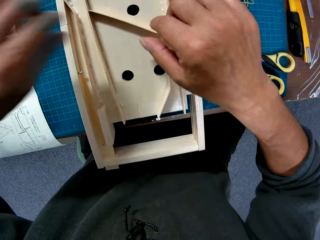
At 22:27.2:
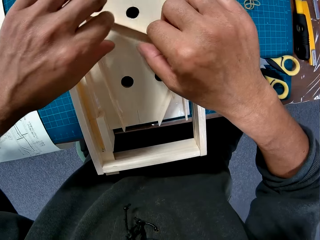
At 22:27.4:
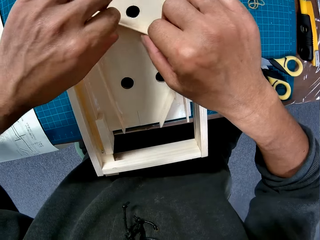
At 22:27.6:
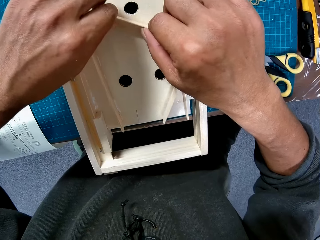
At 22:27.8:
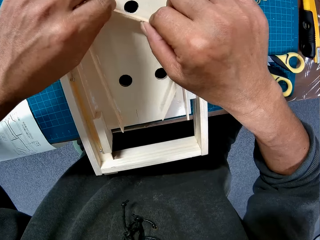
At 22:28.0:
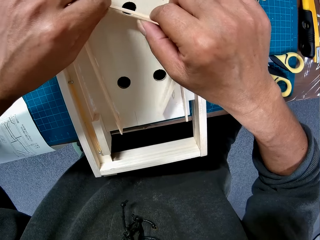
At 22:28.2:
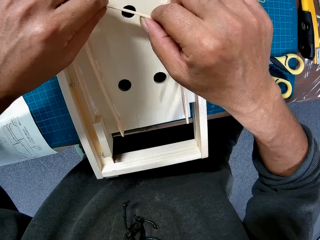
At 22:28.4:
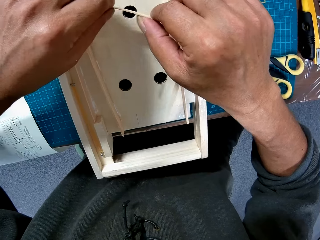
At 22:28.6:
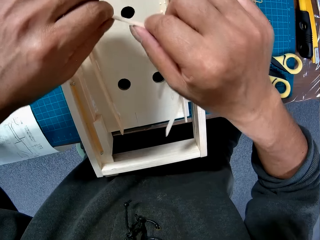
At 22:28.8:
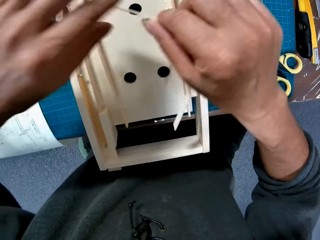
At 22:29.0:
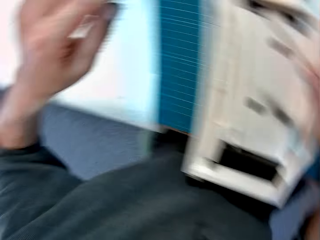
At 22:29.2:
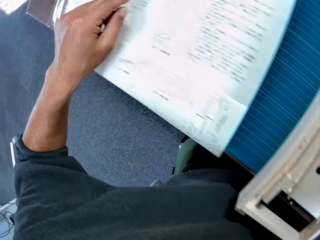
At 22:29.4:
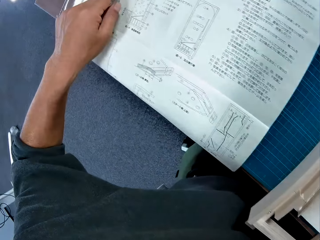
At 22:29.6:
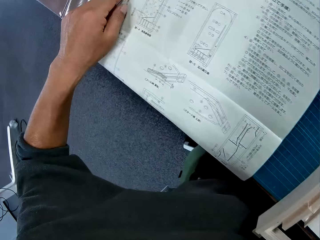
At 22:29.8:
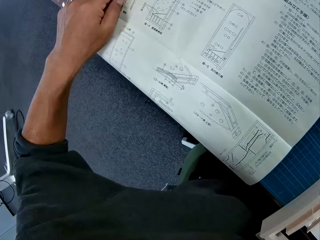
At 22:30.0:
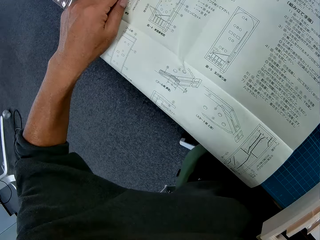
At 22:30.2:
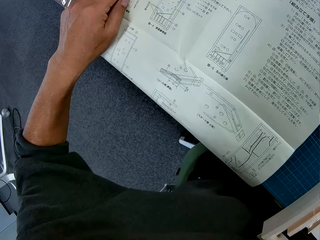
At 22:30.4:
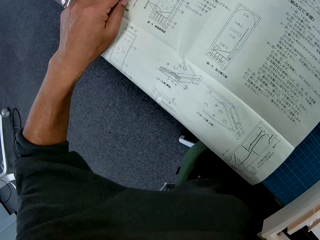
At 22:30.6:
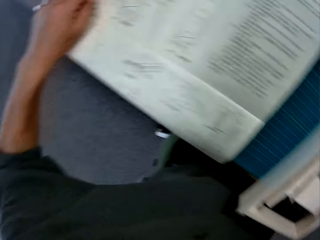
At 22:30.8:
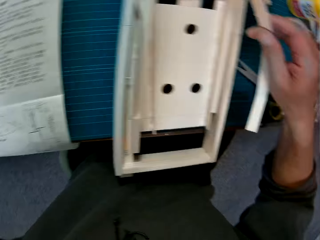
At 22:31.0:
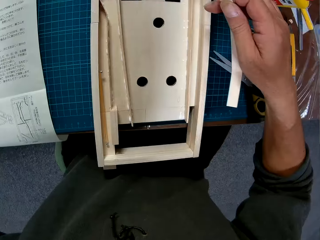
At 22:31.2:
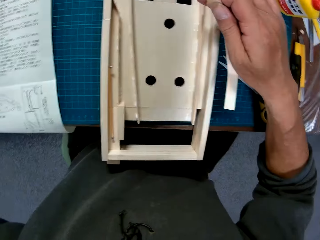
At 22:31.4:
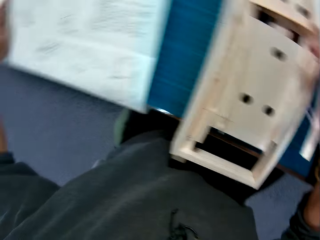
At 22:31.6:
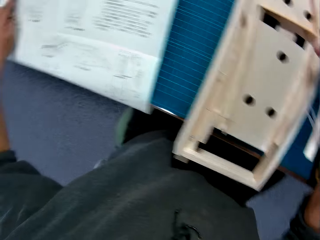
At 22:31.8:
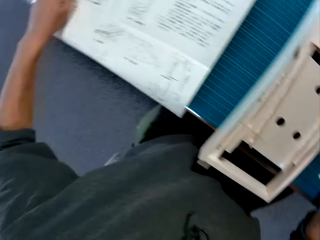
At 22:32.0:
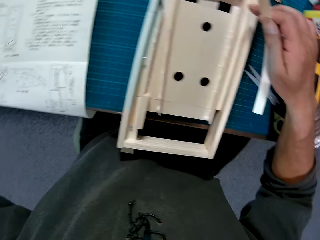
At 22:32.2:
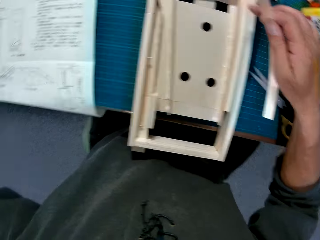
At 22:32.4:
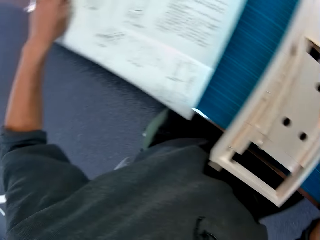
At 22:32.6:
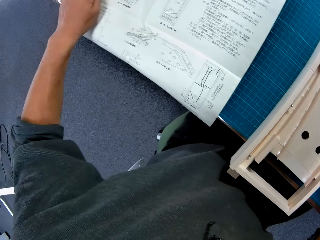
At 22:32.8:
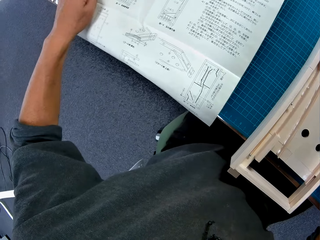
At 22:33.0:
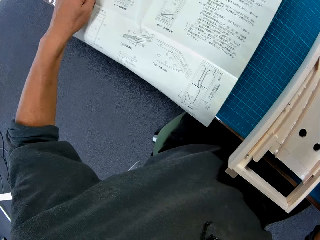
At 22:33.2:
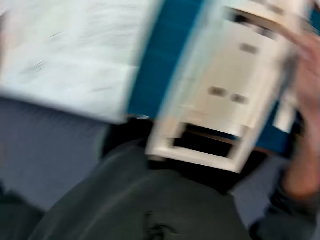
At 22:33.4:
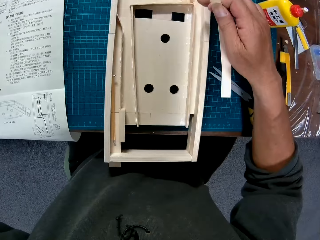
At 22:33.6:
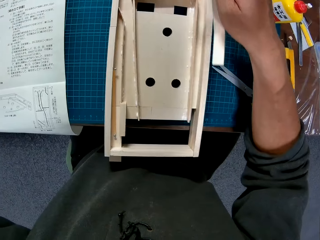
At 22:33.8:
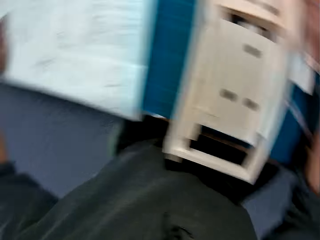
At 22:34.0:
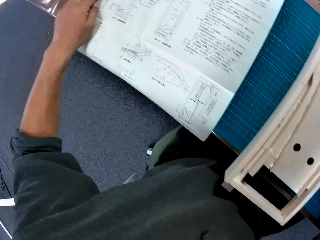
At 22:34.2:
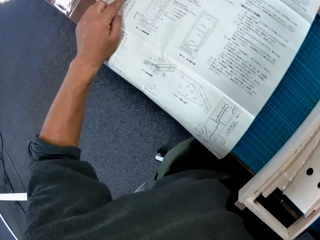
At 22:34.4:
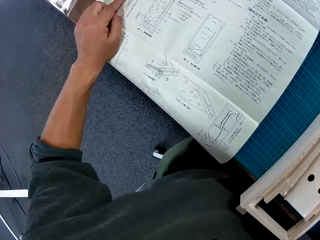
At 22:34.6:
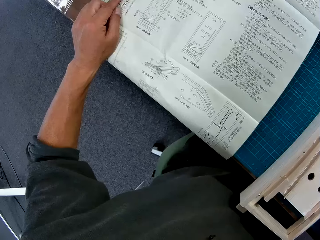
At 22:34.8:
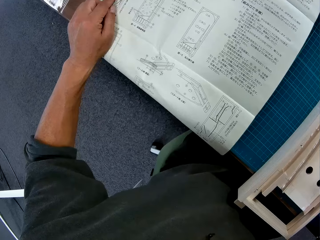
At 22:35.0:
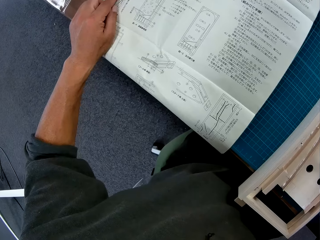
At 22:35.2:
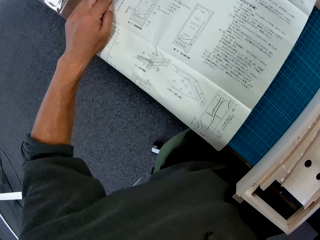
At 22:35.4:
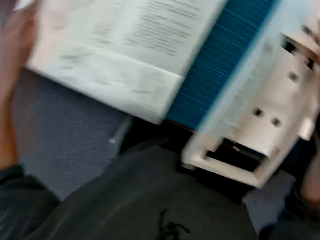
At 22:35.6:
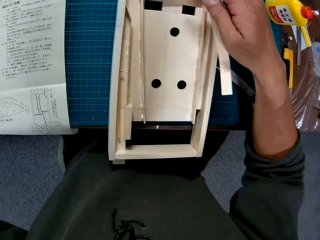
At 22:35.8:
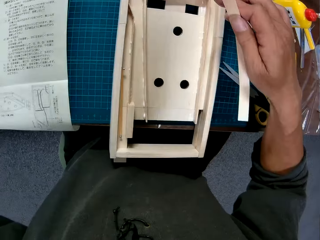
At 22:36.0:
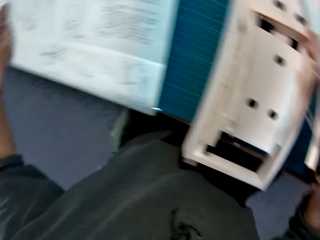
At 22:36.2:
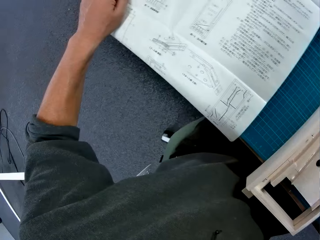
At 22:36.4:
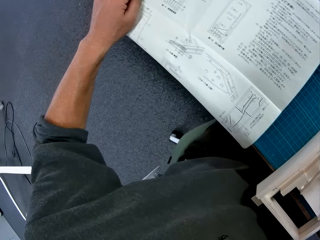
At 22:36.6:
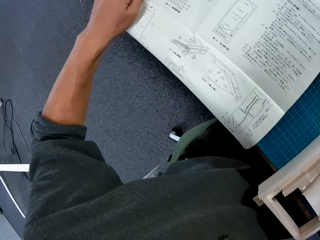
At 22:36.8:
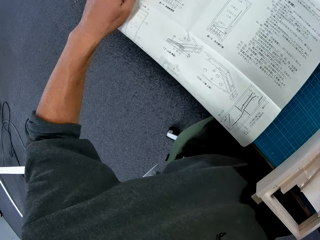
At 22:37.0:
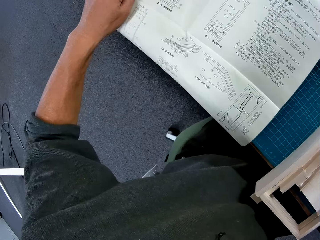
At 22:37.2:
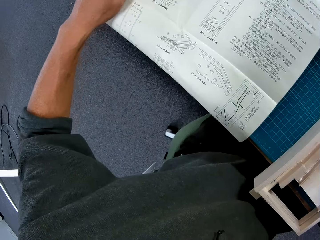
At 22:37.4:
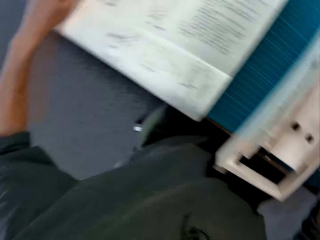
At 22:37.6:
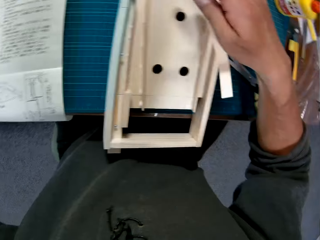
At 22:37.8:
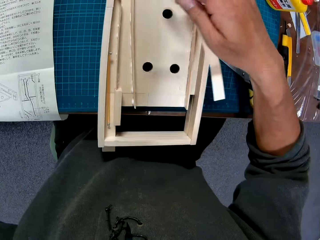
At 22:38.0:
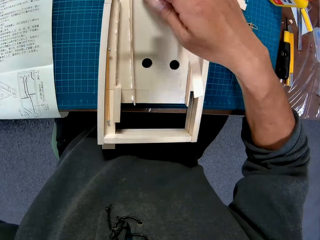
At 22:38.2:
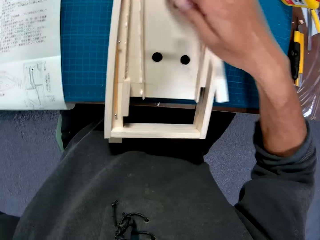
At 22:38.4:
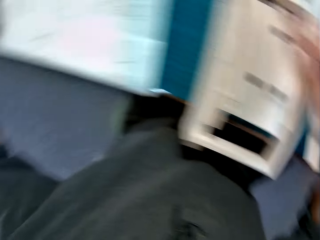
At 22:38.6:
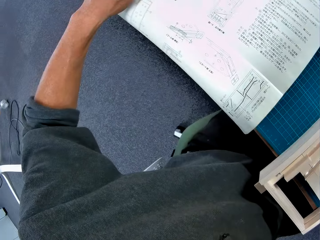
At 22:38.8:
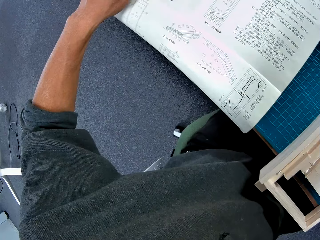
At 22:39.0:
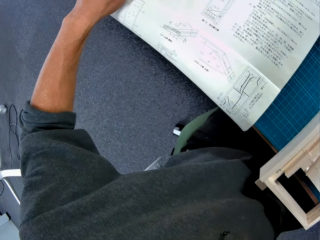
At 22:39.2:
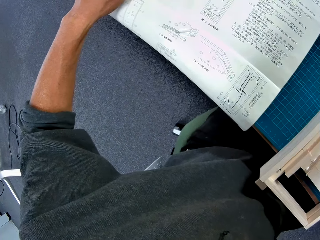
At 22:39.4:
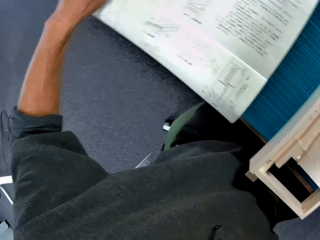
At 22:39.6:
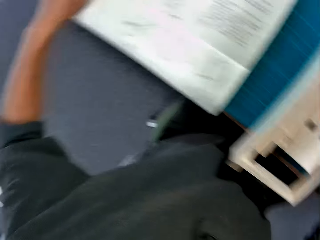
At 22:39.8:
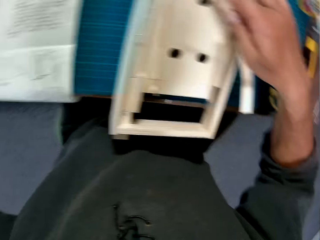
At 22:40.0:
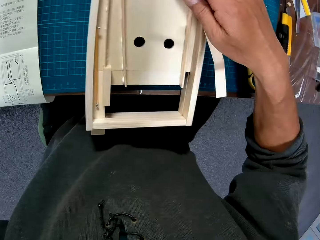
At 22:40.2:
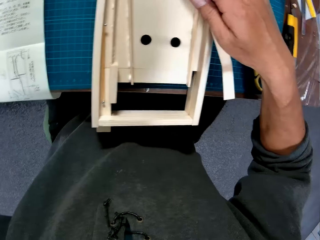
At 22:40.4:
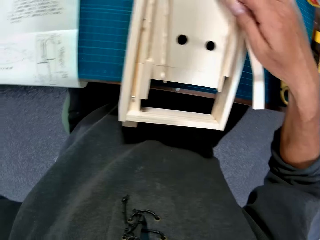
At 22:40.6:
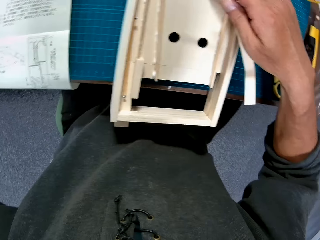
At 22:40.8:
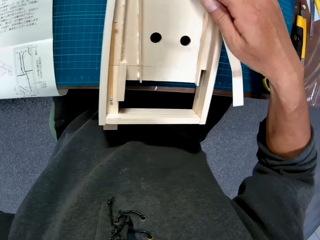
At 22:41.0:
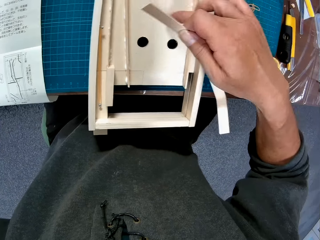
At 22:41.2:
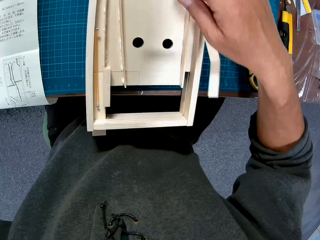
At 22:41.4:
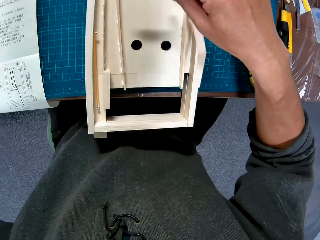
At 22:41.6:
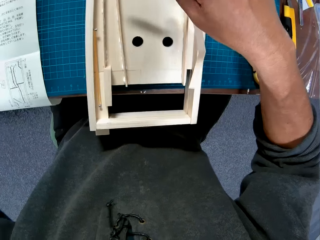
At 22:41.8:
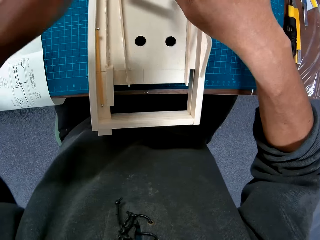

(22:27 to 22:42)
The camera wearer moves a piece of paper manual on a table. He adjusts the instruction paper with his left hand. He carries a piece of wood from a wooden frame with his right hand. He adjusts a piece of paperboard on a paperboard model. He looks at the piece of paper manual on the table. He points at the paperboard model on a cutting mat. He looks at the piece of paper manual on the table. He points at the paperboard model on the cutting mat. He looks at the piece of paper manual on the table. He points at the paperboard model on the cutting mat. He looks at the piece of paper manual on the table. He points at the paperboard model on the cutting mat. He looks at the piece of paper manual on the table. He points at the paperboard model on the cutting mat.

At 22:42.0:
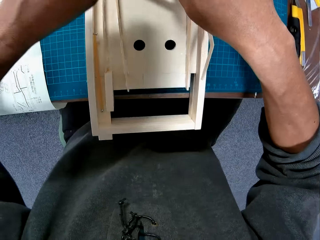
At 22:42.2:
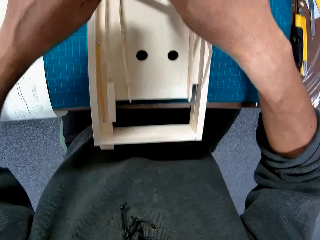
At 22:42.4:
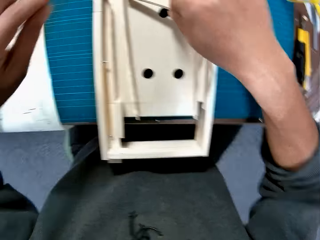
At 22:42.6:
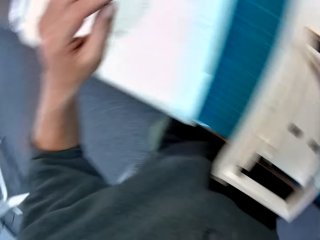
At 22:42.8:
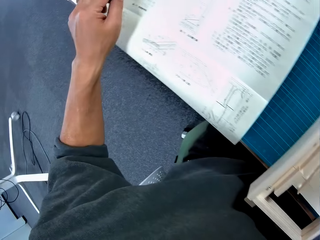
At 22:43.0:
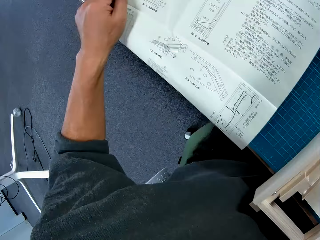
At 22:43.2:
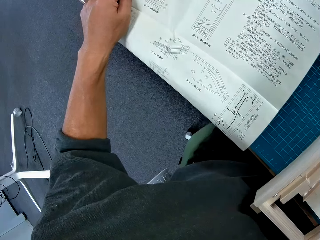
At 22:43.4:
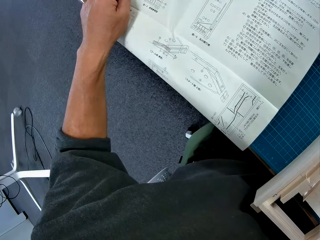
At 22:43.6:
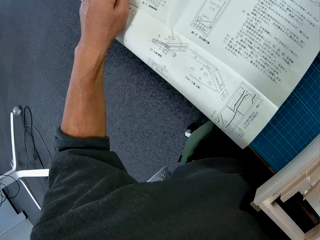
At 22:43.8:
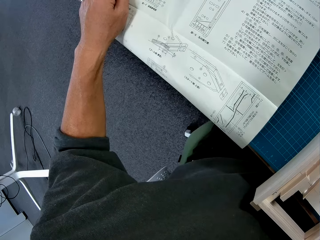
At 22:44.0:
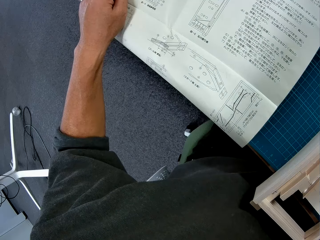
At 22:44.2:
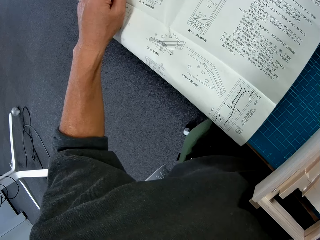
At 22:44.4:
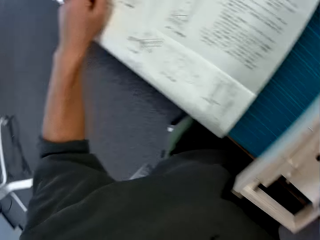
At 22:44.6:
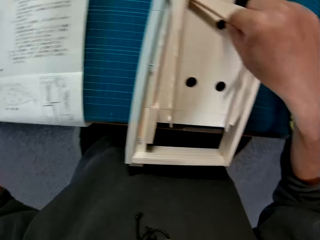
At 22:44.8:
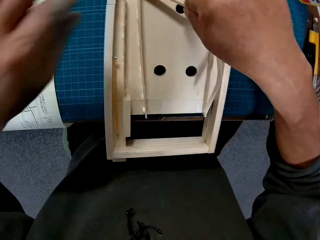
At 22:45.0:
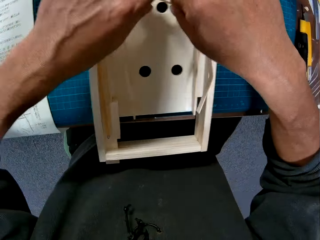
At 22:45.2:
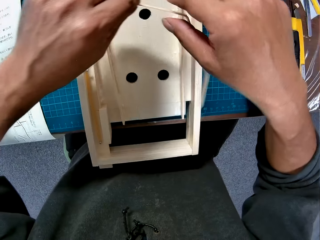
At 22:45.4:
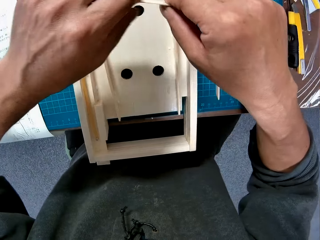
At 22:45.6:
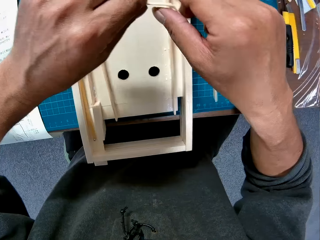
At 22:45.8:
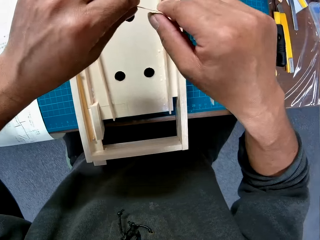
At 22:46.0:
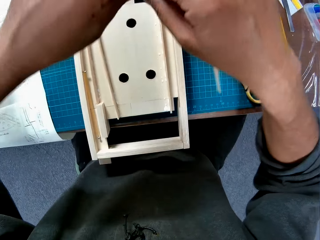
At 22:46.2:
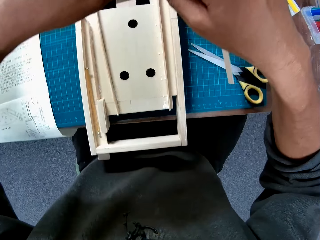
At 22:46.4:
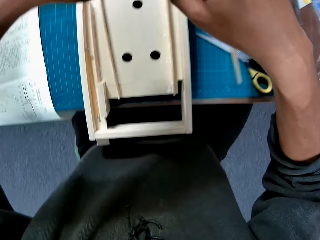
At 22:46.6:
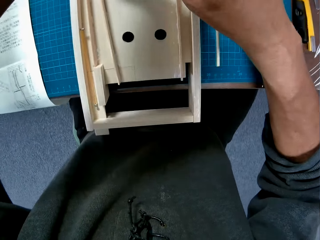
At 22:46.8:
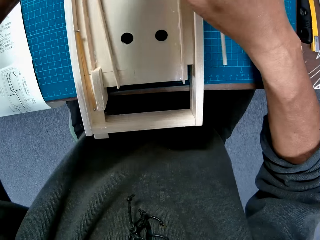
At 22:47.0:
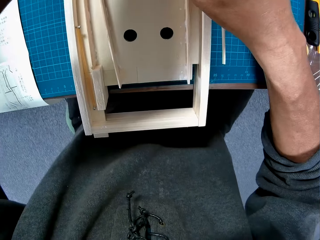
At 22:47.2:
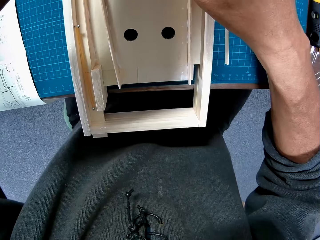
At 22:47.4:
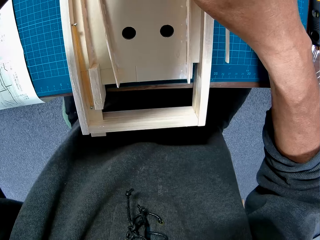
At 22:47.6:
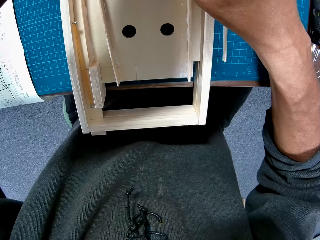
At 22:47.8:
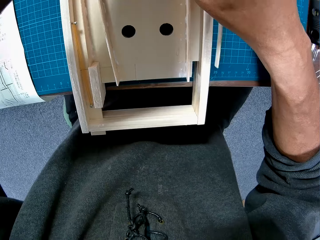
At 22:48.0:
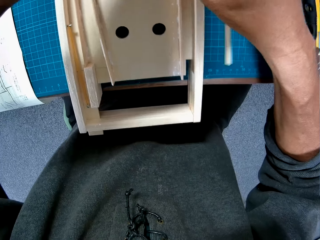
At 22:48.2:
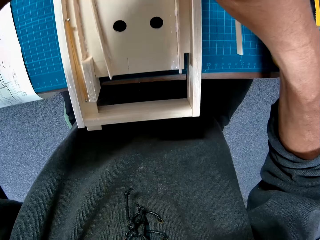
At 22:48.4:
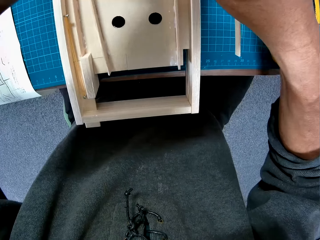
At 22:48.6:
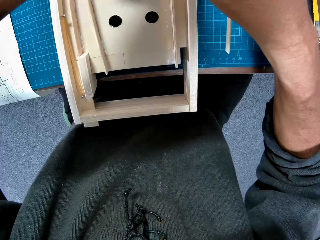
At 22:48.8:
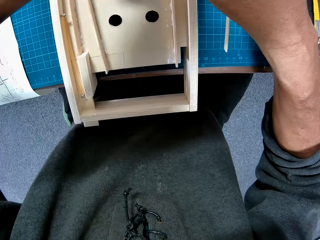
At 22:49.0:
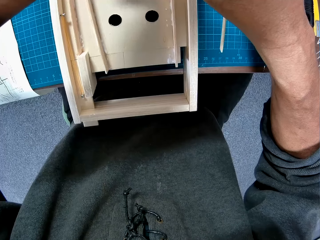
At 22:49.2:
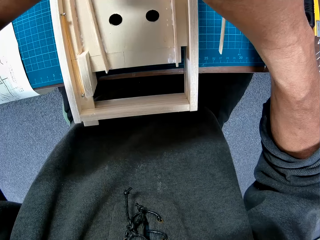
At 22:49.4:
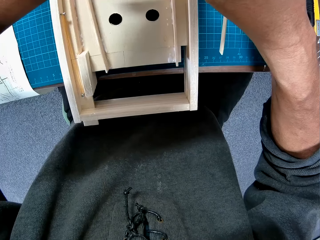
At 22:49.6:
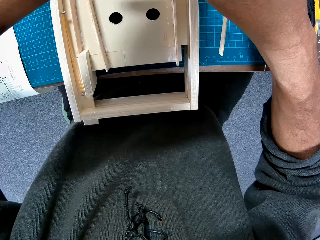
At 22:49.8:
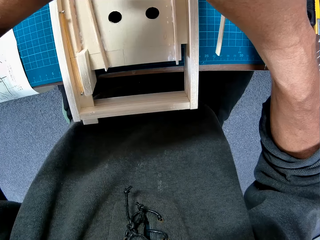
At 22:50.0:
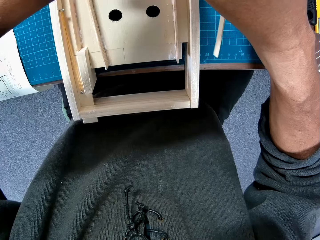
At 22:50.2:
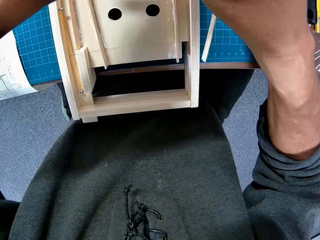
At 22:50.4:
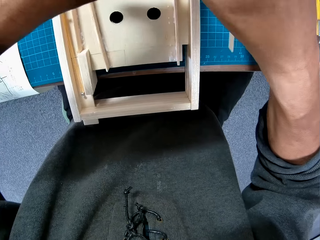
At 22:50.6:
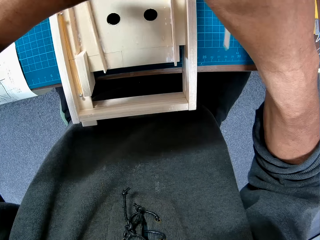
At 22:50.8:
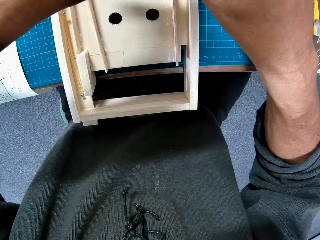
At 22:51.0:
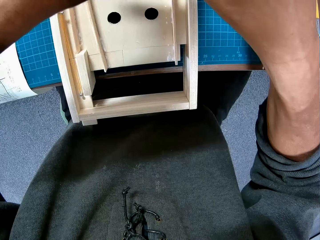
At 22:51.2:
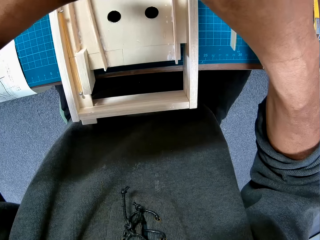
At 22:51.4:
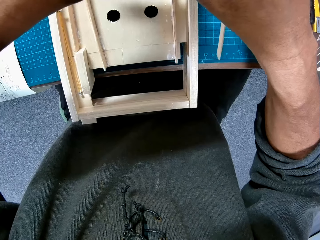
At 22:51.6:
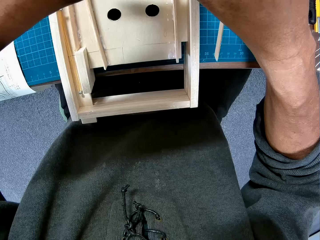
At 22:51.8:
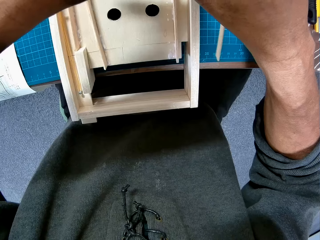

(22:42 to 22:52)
The camera wearer adjusts a piece of paperboard on a paperboard model. They look at a piece of paper manual on a table. They adjust the piece of paperboard on the paperboard model. They hold a piece of woodcraft with two hands. They bend a piece of wood with both hands.
